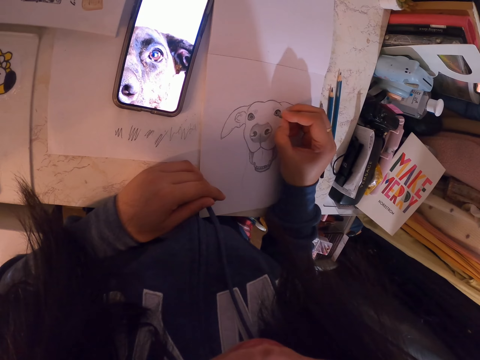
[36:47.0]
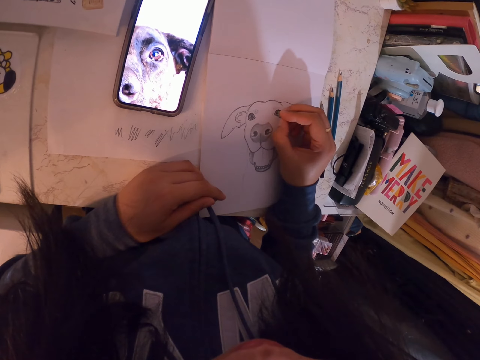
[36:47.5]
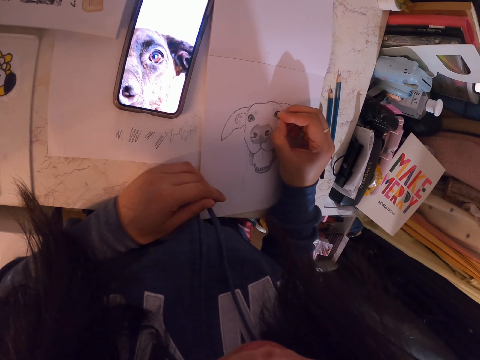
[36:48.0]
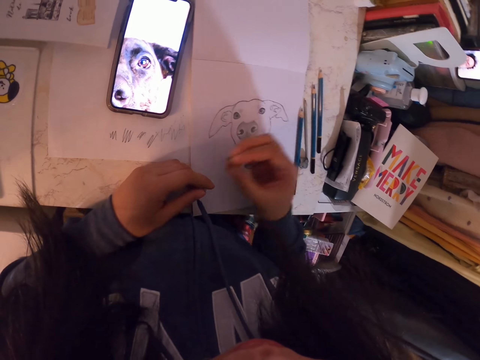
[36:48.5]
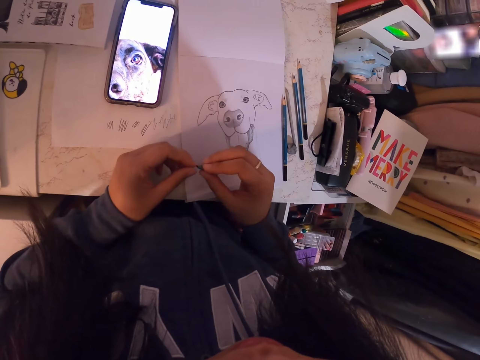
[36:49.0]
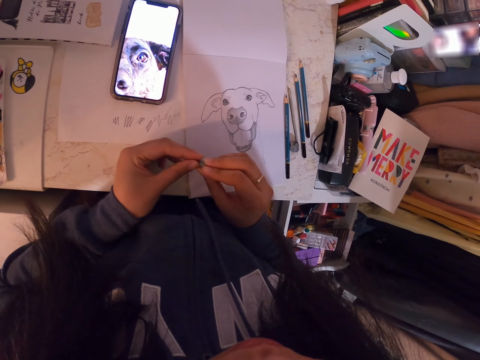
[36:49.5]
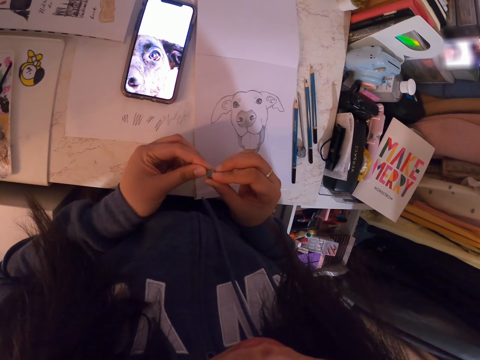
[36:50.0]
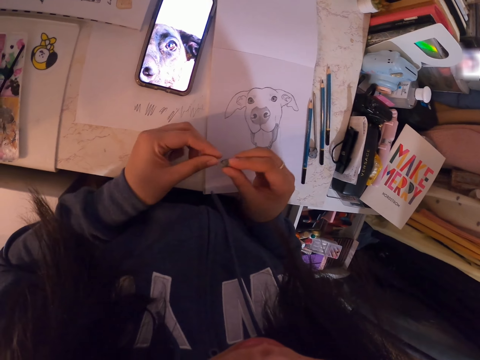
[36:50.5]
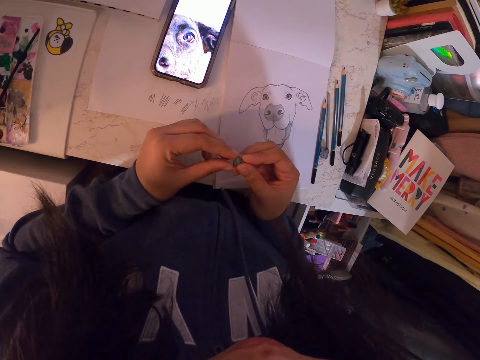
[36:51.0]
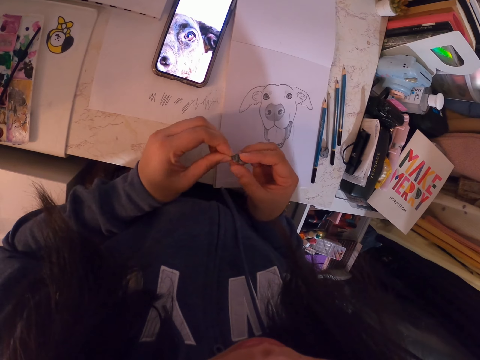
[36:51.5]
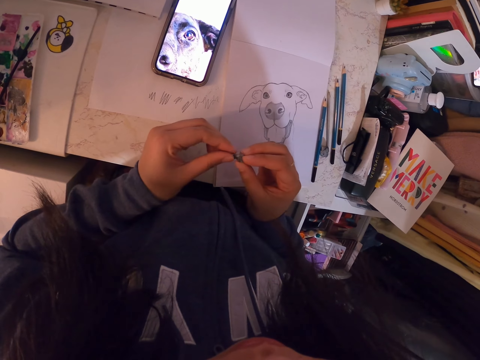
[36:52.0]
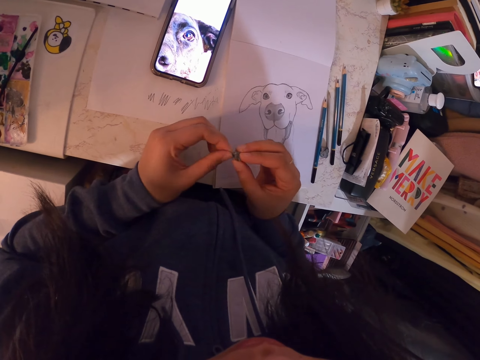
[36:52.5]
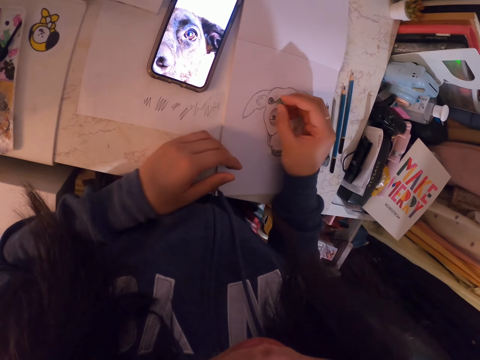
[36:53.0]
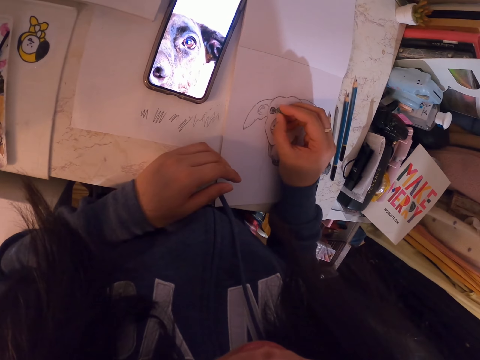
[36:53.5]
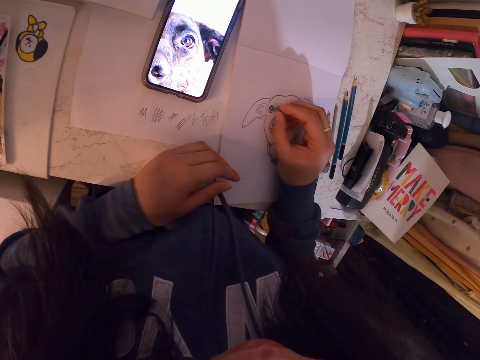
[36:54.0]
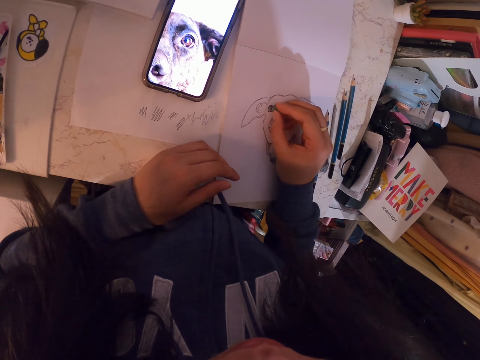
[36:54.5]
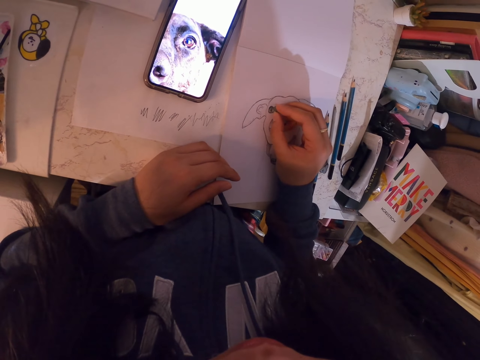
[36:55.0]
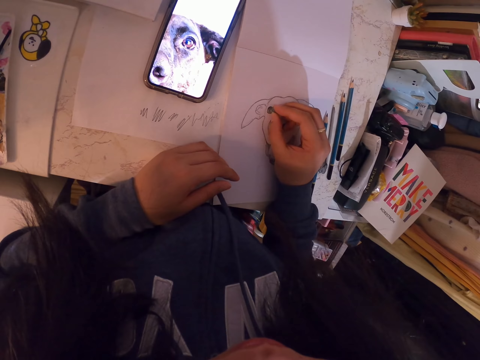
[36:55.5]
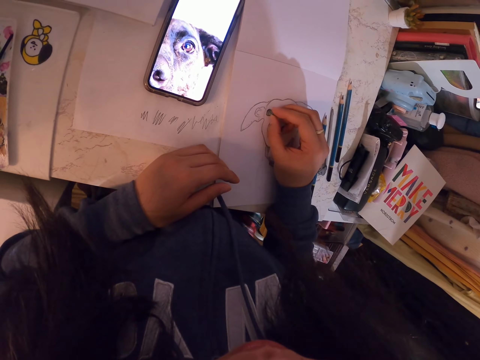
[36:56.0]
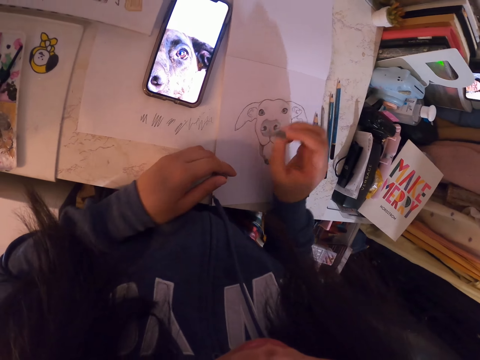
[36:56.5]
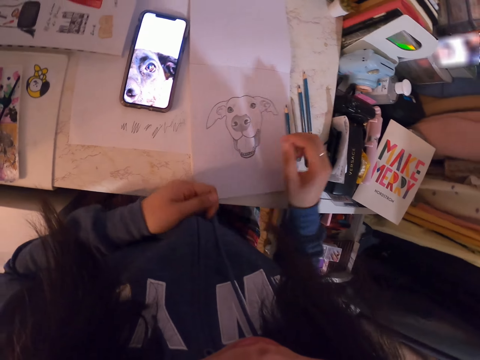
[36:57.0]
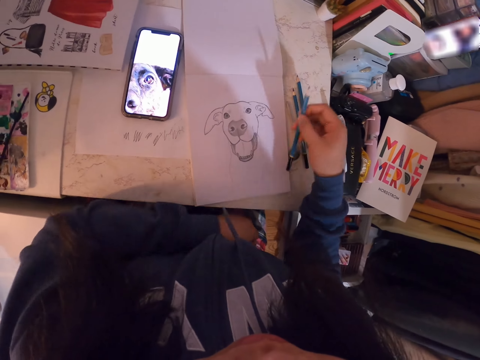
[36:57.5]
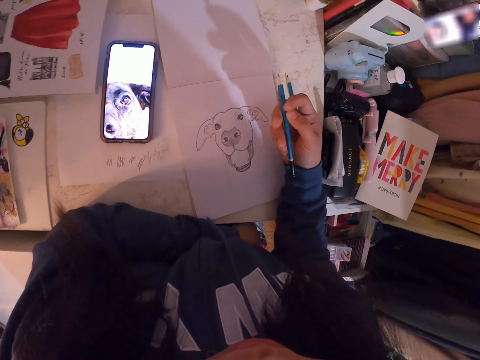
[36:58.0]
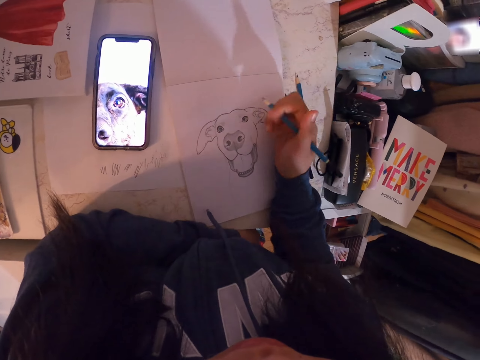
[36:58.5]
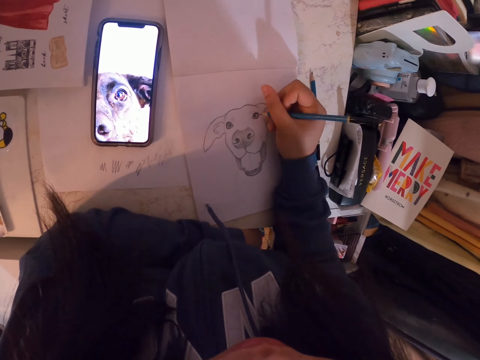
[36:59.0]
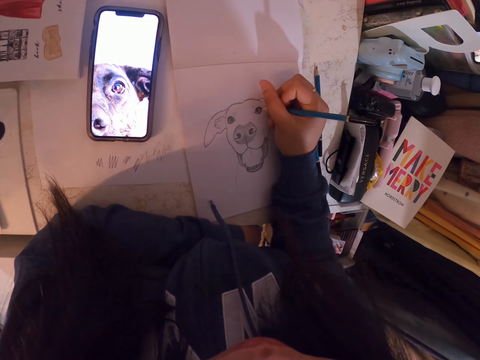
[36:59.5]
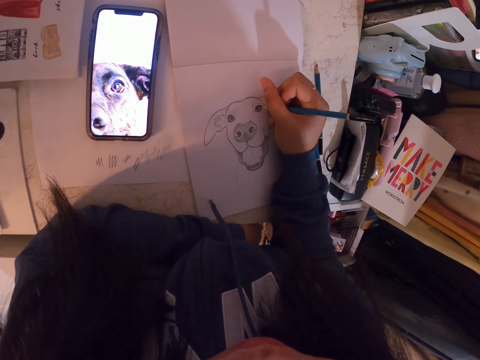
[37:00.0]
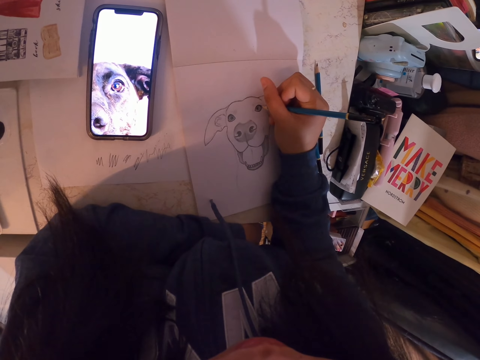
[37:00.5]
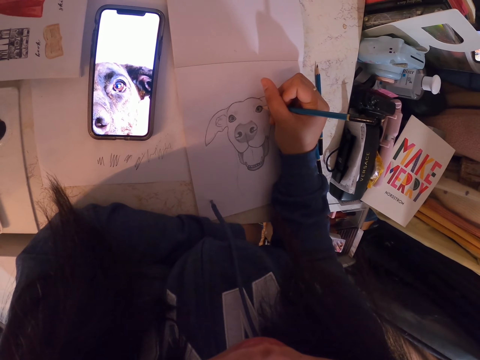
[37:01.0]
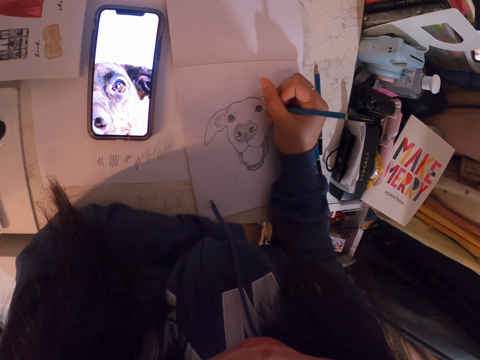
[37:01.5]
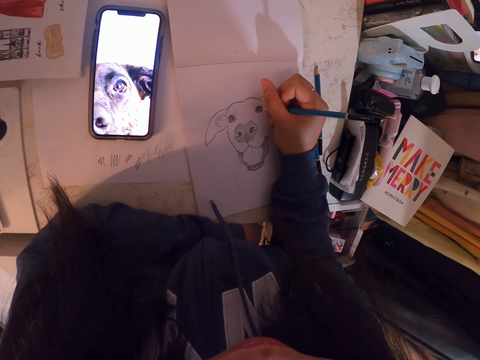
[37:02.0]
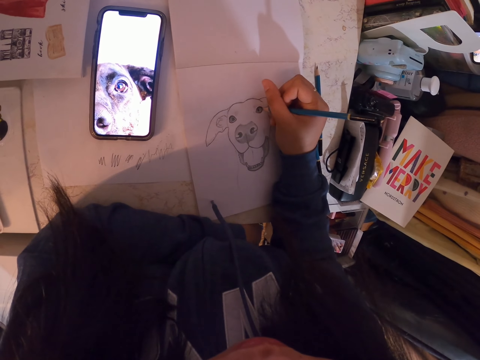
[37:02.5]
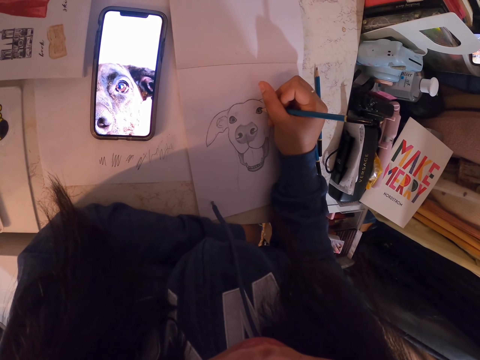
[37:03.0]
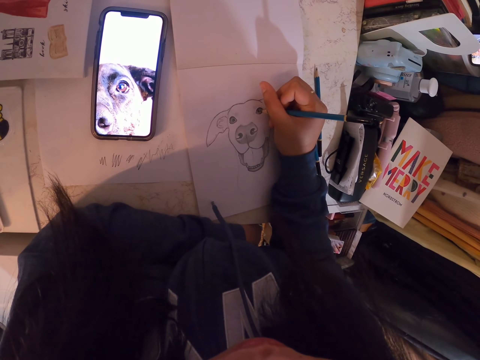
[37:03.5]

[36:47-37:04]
The camera wearer adjusts the rubber. They mold something. They erase the image. They drop the rubber in the left hand. They pick up the pencil. They sketch the image with the pencil in the book.

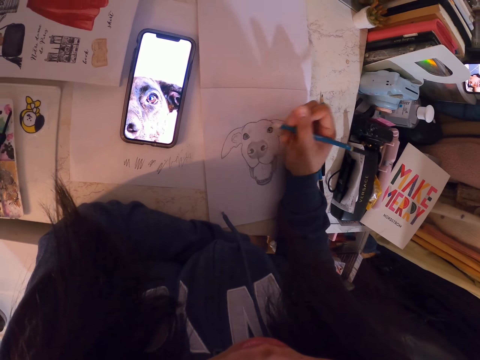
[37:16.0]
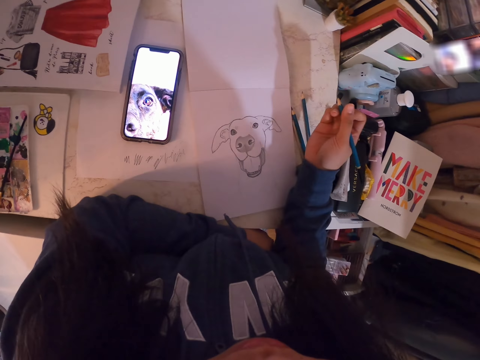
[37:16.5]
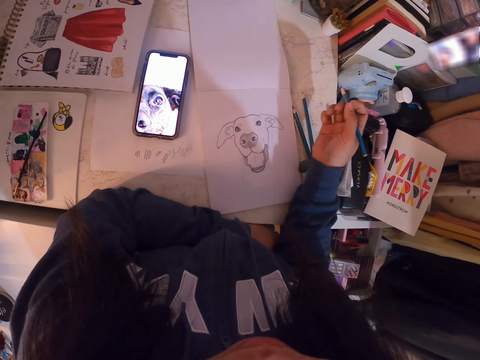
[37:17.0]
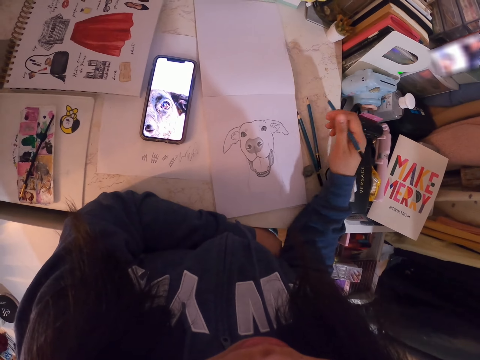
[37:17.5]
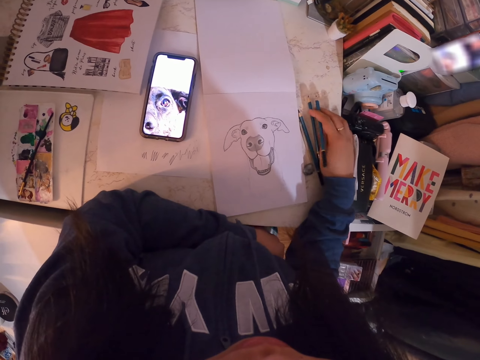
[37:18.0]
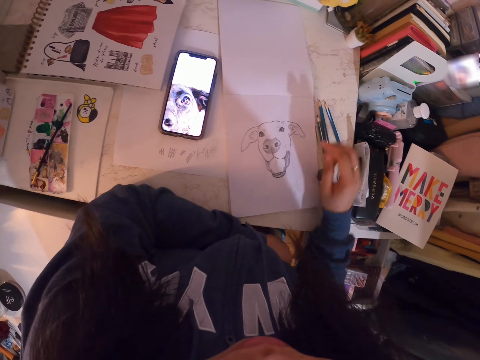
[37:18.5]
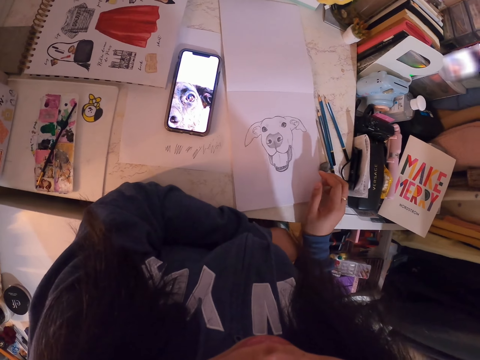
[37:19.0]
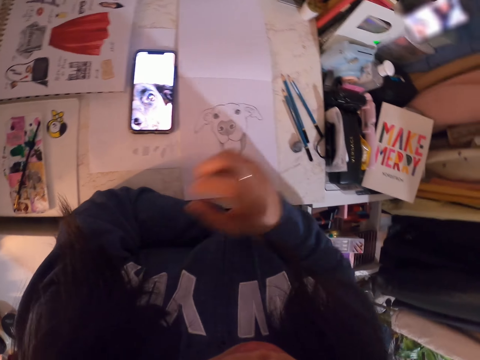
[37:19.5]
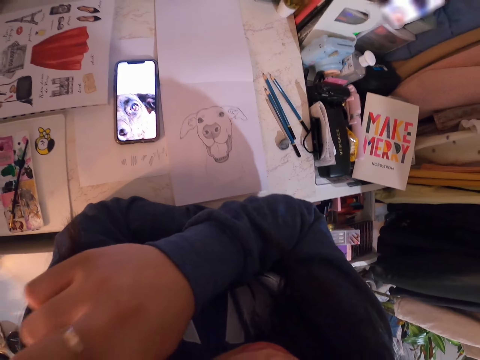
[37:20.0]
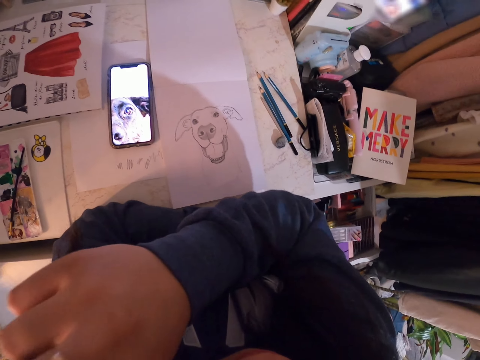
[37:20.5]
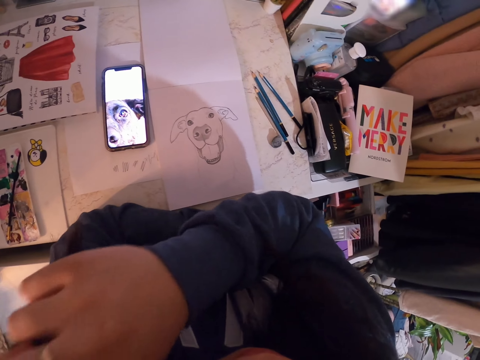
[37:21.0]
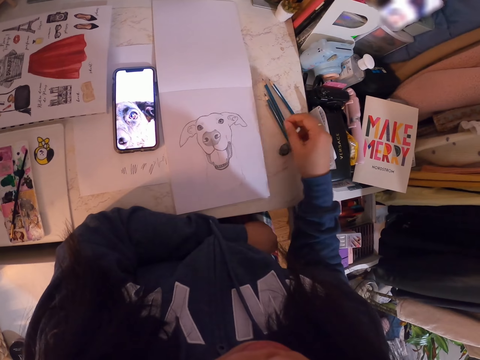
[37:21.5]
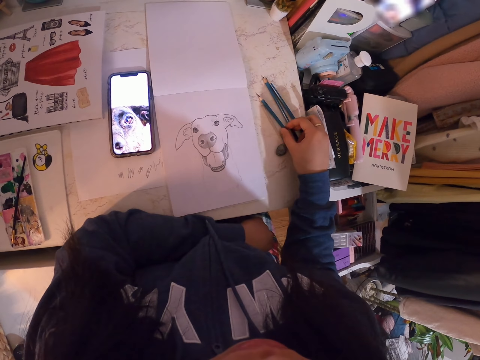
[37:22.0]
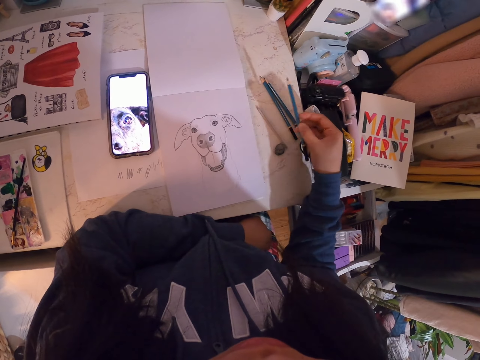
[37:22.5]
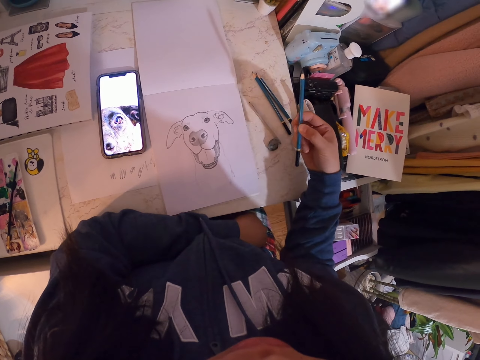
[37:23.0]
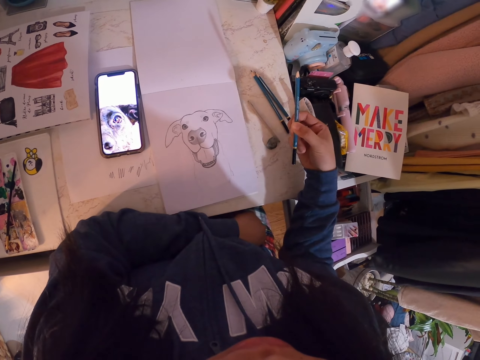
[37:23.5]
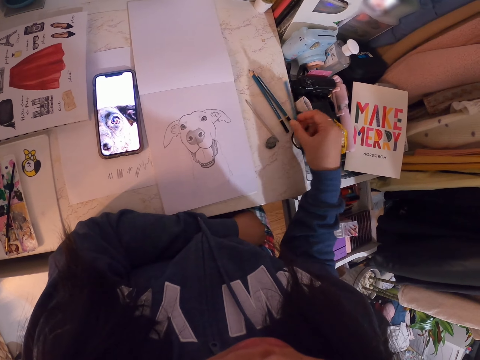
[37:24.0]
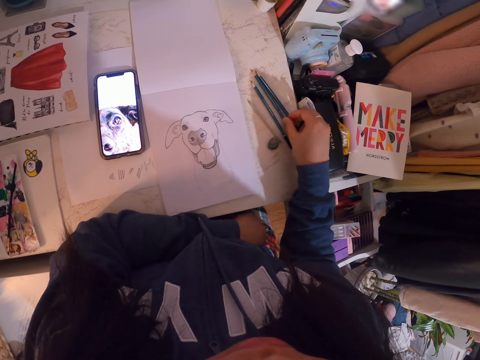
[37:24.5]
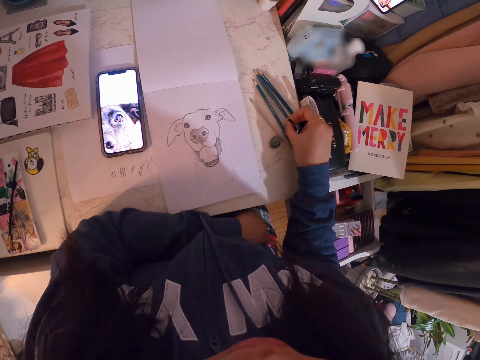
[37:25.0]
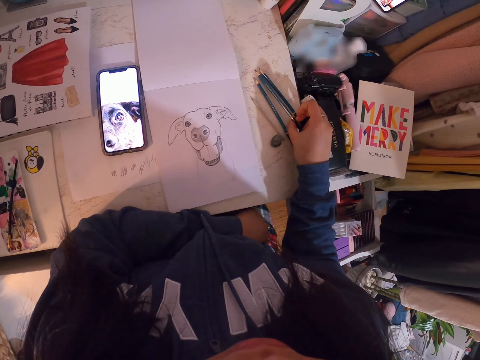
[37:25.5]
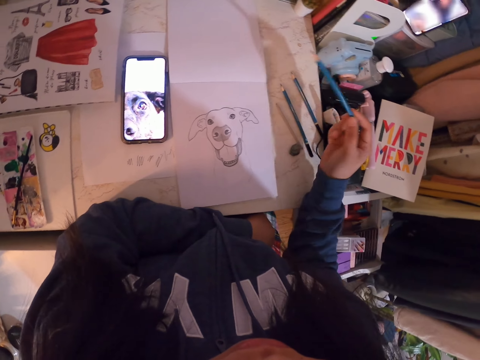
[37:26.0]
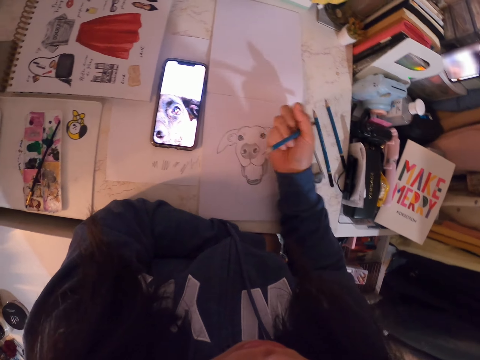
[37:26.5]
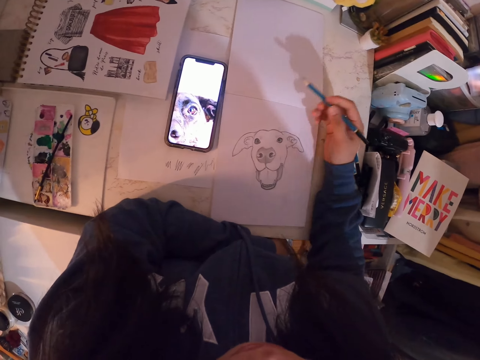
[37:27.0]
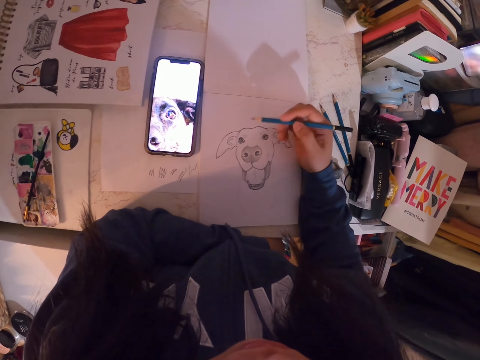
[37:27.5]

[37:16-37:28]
The camera wearer drops the pencil. They move the sketch book. They scratch the face area. They pick up the pencil. They drop the pencil and pick up the pencil.
